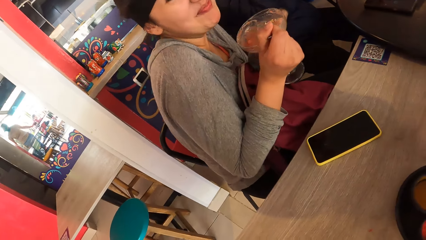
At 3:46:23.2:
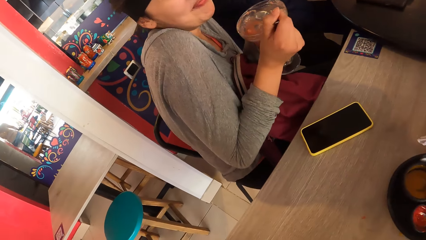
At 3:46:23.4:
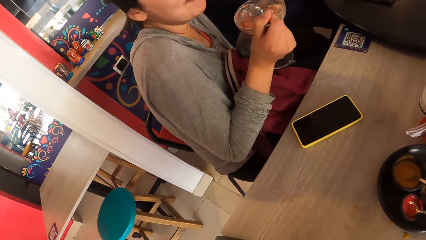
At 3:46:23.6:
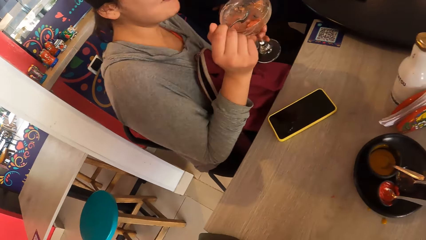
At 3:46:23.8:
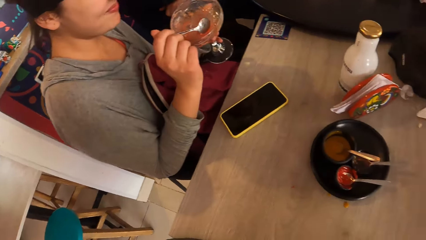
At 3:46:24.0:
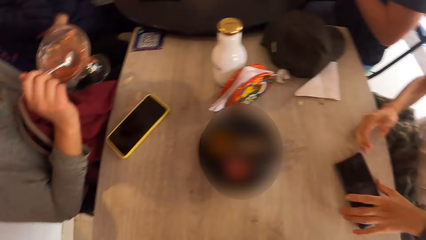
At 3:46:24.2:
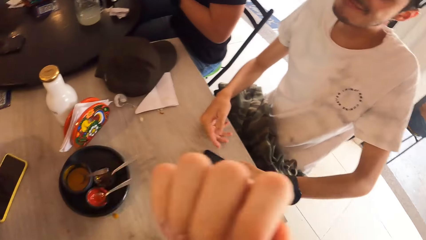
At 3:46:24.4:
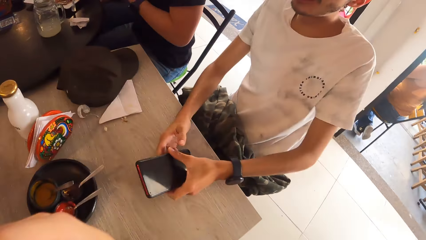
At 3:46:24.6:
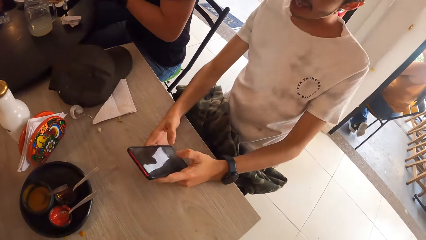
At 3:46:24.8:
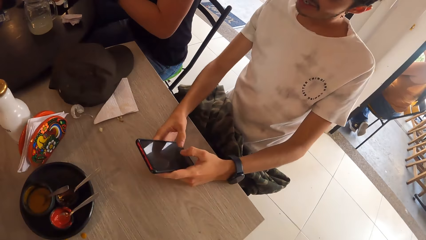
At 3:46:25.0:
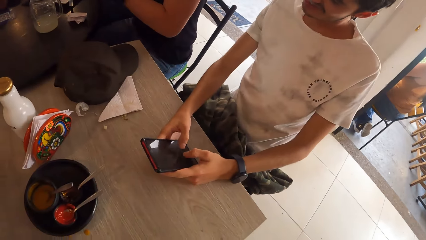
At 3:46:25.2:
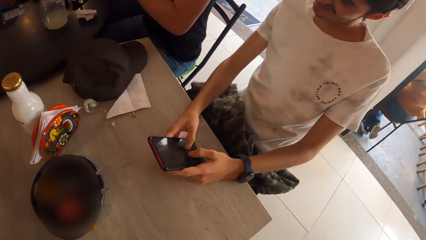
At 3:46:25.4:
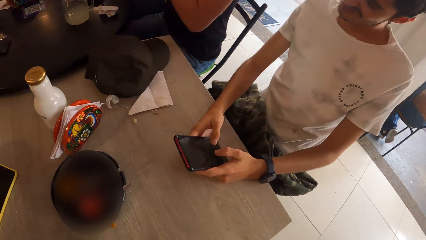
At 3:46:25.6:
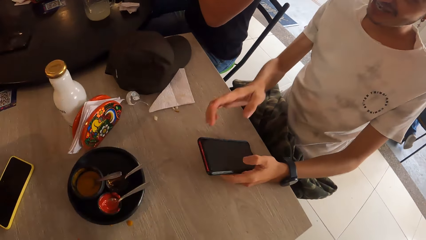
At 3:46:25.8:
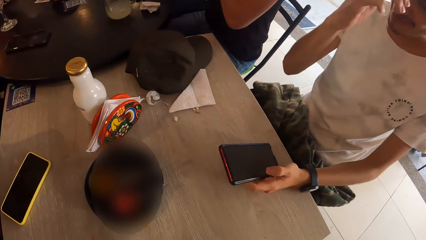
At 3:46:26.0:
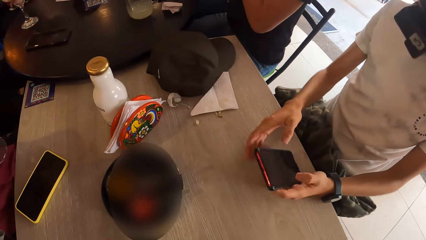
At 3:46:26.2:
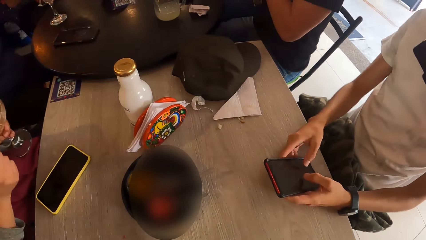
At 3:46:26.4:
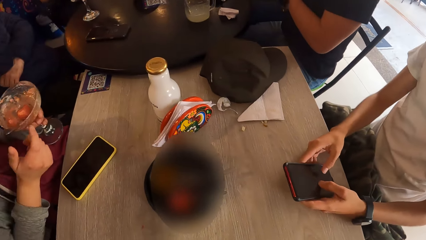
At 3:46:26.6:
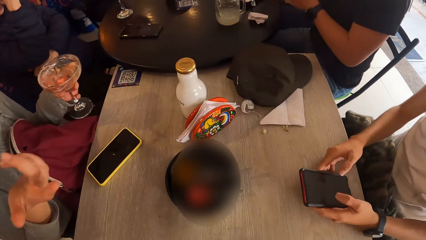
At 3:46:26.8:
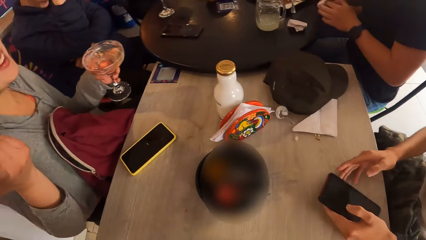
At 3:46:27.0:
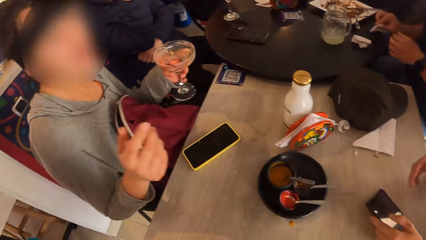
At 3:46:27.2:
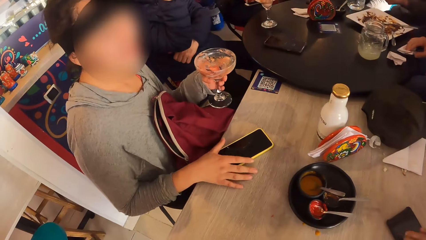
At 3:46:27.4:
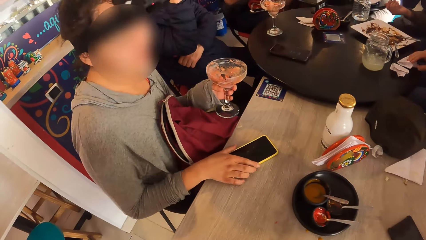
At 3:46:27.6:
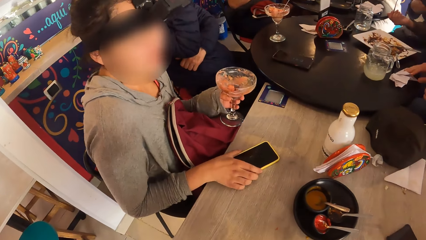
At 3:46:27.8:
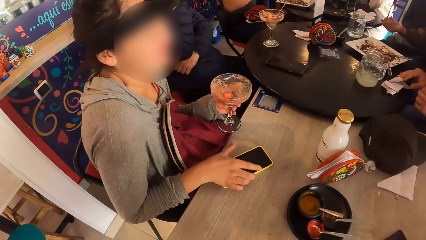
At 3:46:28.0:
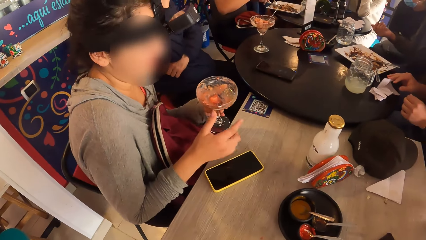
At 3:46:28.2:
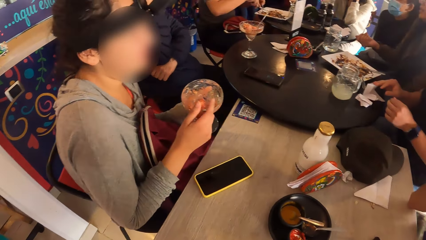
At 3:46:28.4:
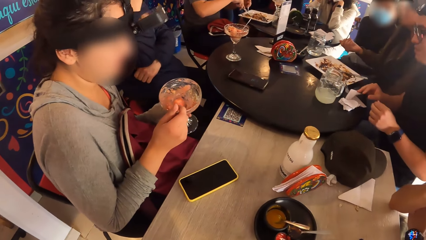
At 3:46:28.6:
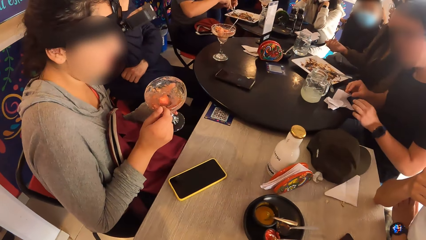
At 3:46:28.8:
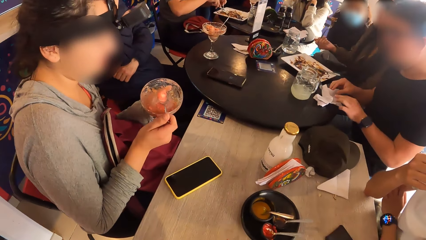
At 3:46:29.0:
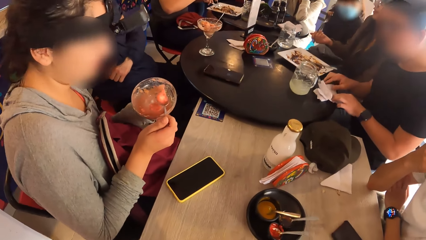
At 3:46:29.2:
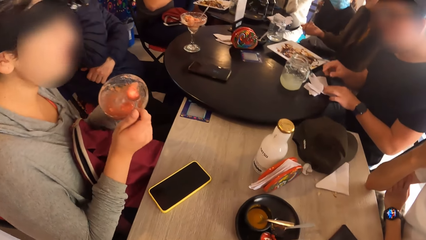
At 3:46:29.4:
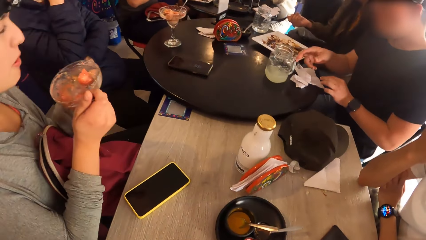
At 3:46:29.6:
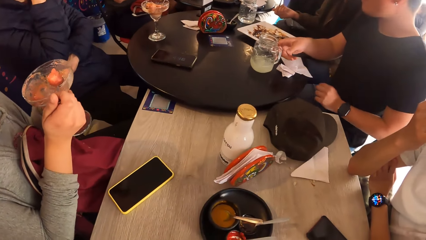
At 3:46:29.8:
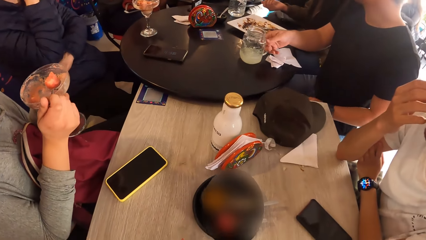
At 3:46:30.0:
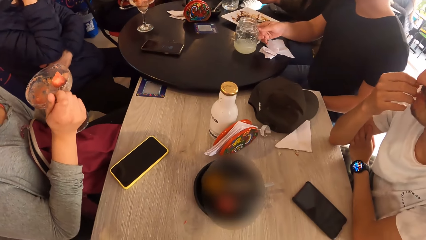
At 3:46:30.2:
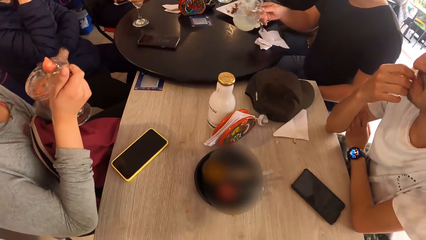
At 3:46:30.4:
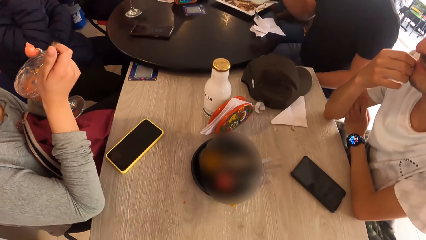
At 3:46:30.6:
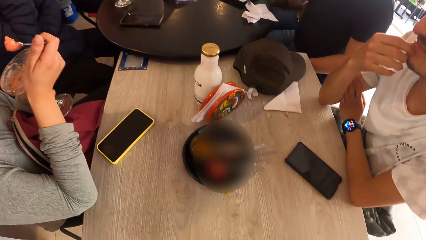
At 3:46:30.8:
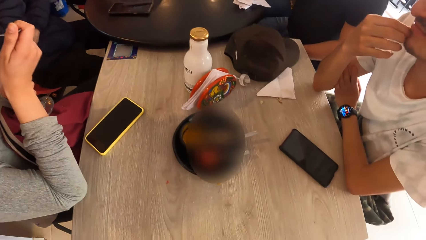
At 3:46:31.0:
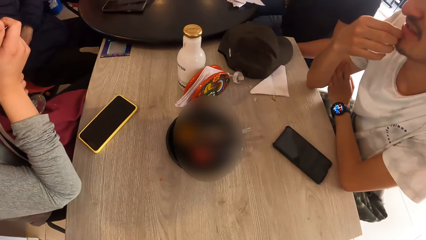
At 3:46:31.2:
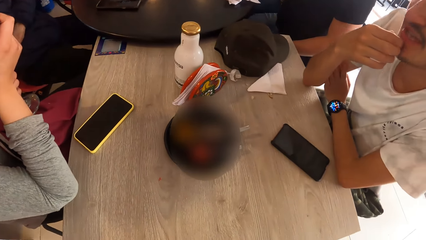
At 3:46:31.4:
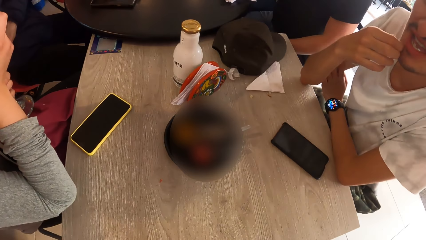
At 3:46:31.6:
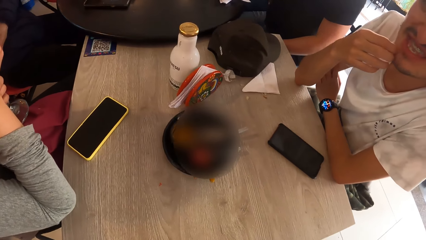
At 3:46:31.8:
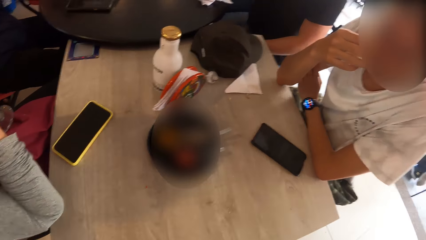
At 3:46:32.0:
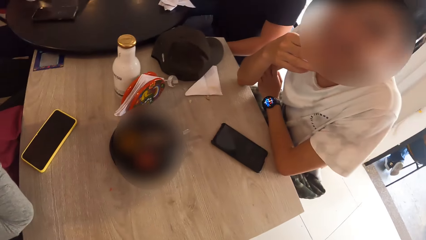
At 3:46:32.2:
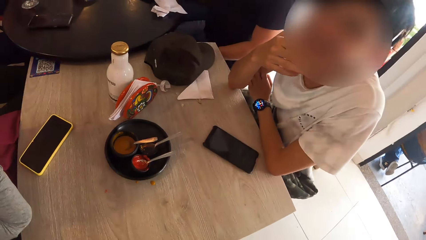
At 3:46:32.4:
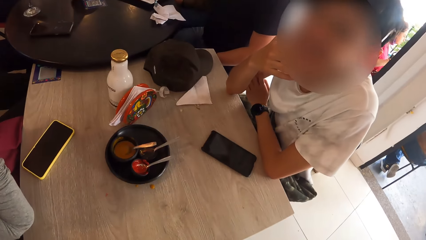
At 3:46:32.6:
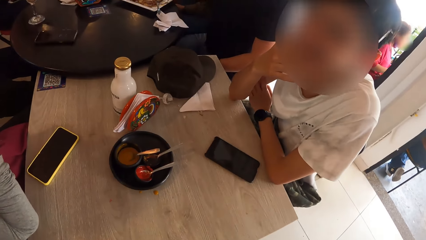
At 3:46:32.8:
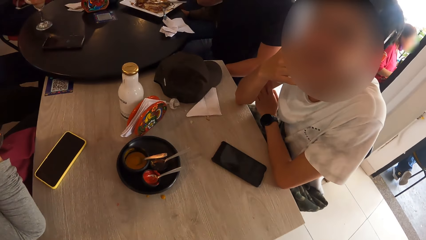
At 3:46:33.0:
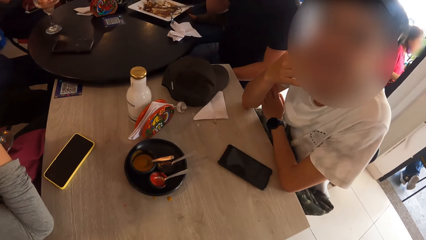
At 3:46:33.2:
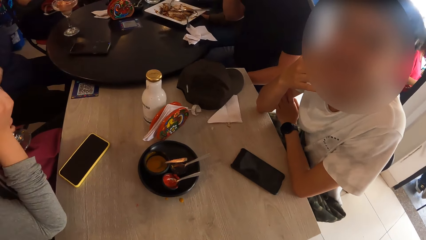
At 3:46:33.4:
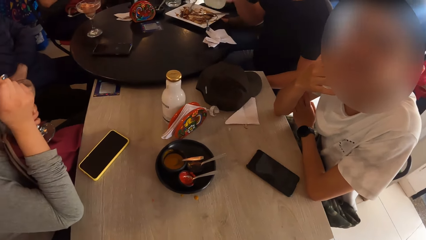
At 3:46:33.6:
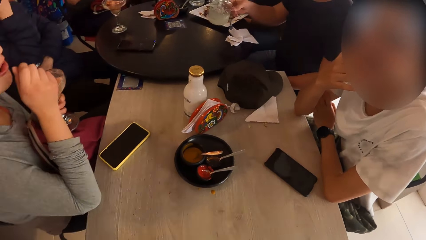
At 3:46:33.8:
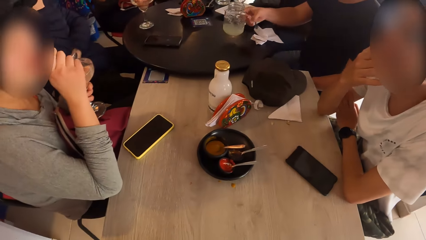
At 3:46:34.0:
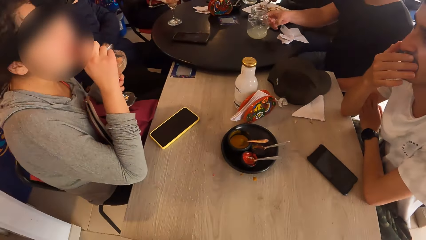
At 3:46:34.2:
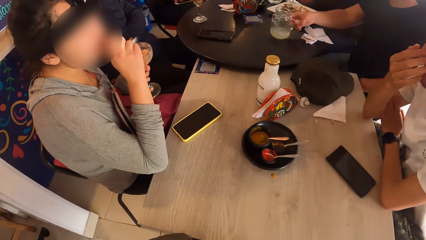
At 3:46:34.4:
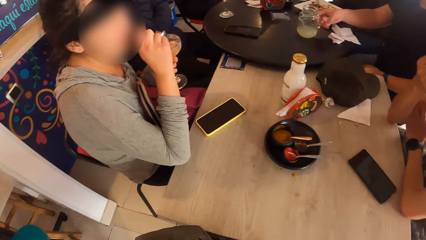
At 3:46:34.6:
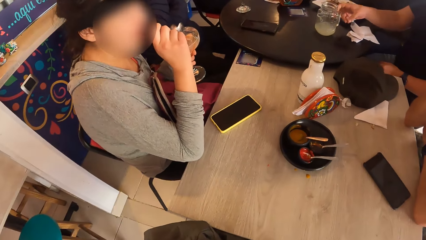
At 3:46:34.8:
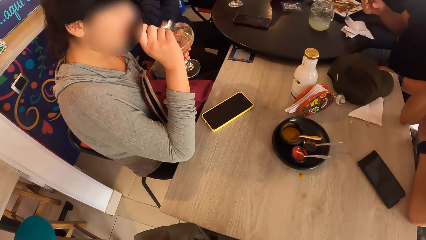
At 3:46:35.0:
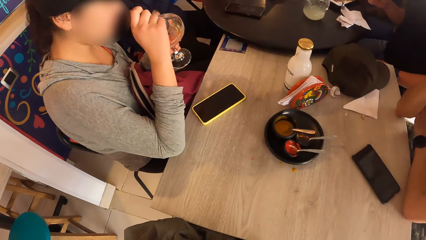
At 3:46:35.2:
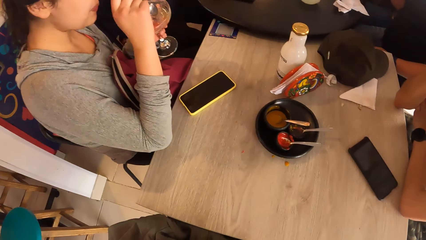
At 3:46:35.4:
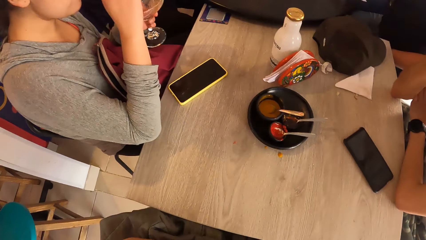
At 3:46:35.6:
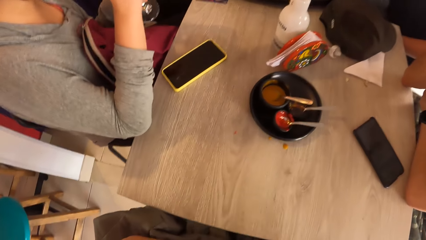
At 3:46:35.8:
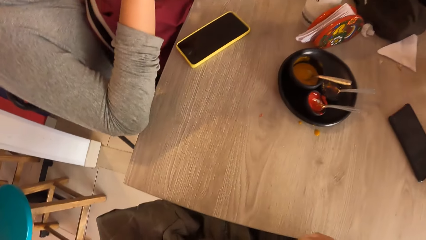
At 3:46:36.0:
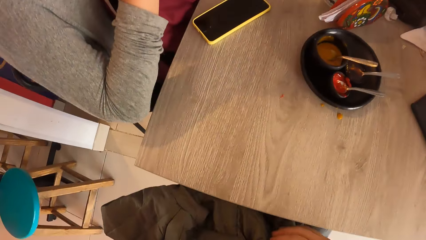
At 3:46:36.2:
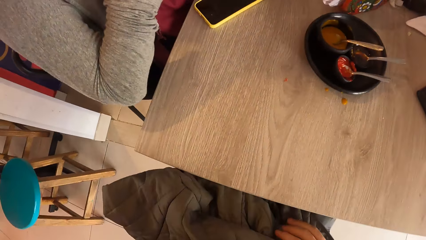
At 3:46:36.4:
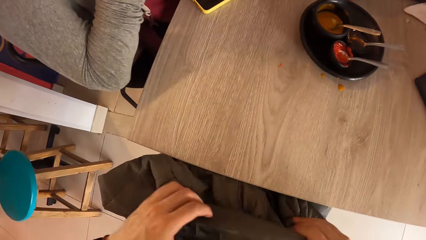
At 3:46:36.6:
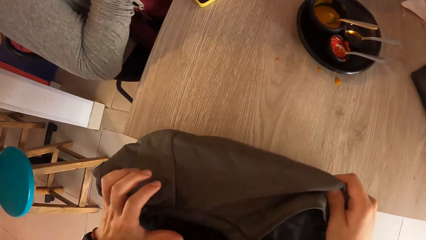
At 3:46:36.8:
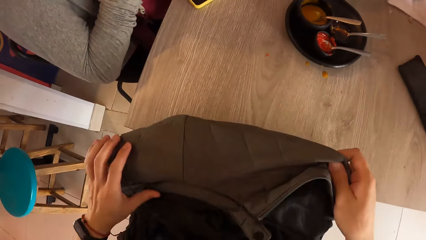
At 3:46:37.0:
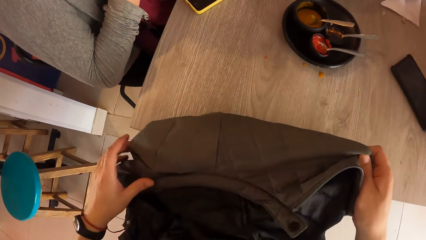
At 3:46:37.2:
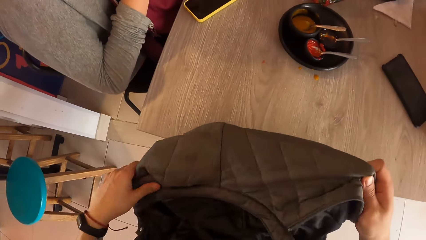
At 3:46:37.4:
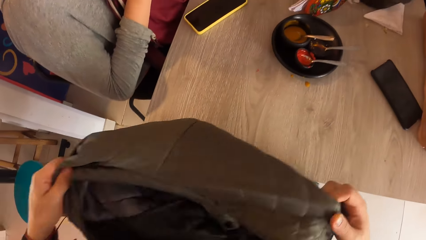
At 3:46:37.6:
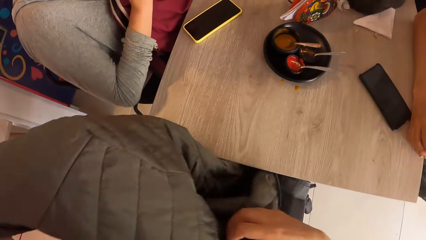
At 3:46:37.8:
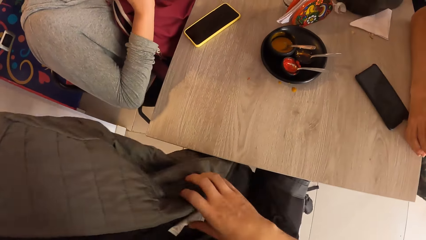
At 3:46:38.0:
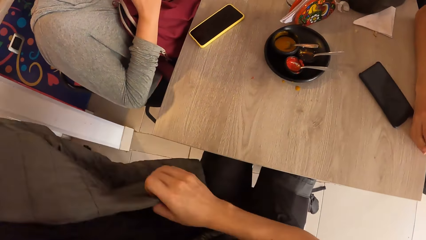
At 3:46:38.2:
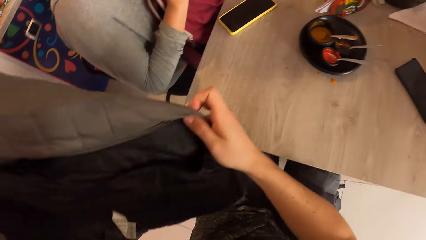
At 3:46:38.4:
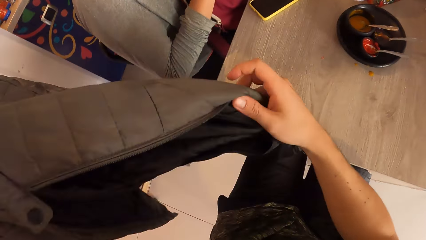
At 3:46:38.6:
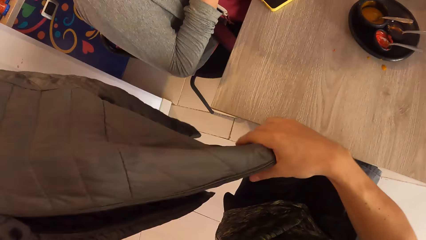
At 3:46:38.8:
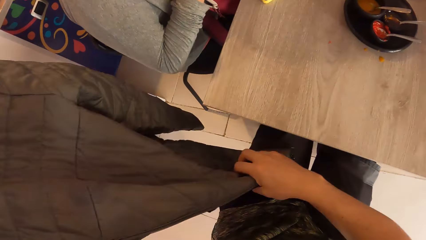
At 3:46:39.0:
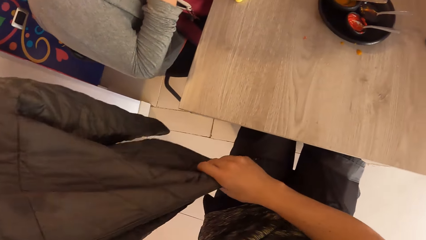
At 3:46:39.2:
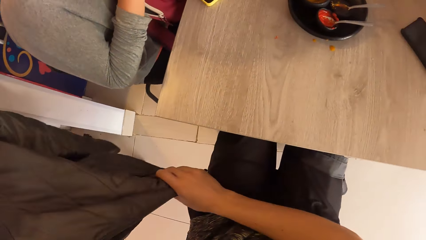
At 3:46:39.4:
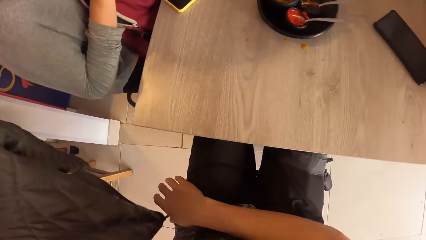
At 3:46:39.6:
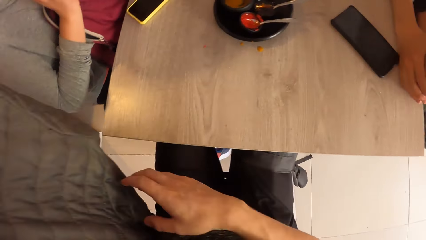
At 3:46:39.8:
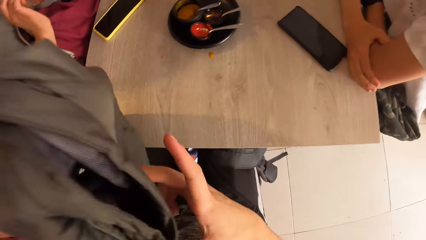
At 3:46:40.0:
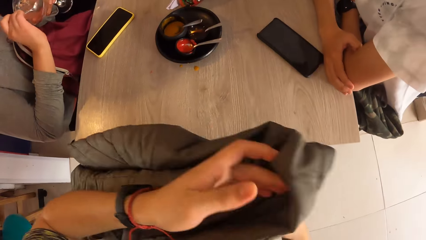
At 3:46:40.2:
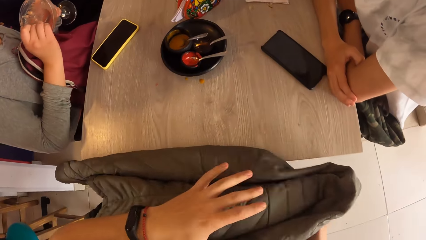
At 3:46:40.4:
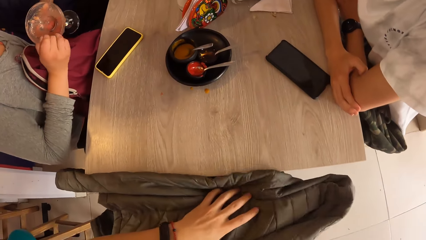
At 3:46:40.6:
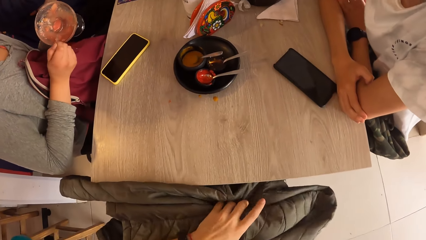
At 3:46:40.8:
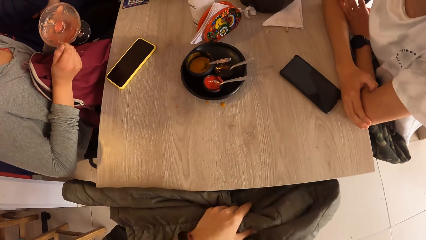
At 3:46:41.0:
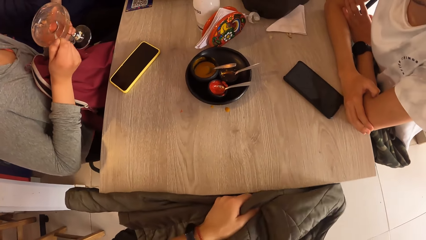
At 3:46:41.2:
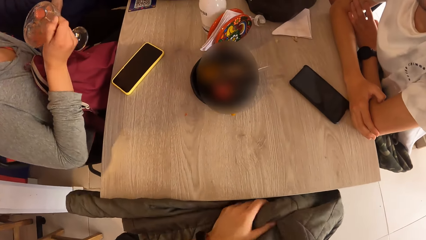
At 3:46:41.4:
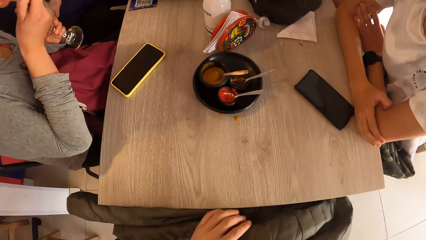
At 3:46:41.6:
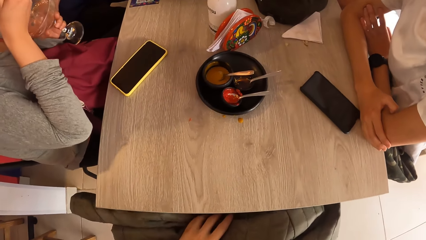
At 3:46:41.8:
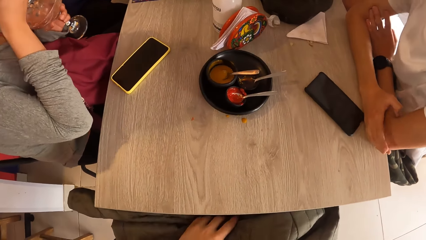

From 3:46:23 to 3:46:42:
The woman eats fruit from the parfait glass in her left hand with the spoon in her right hand. The camera wearer picks up a jacket from his lap with both hands. He touches the jacket, arranges the jacket with both hands and places the jacket on his lap with both hands.
